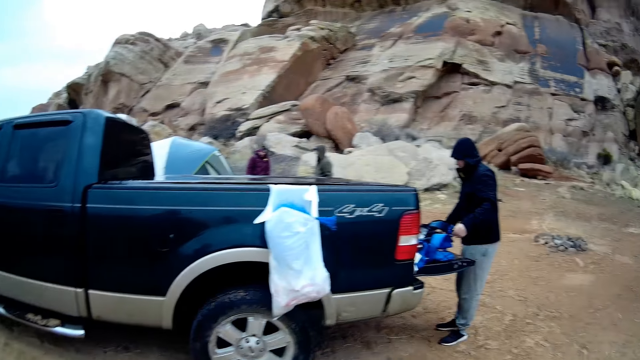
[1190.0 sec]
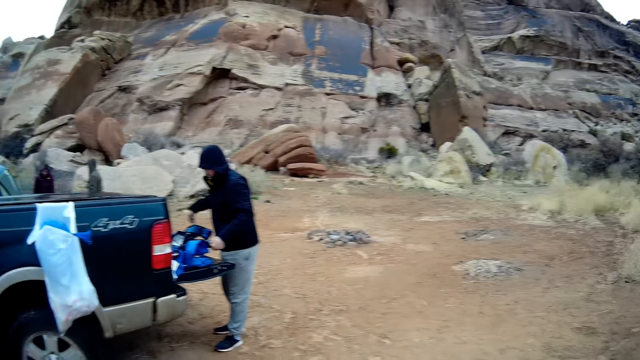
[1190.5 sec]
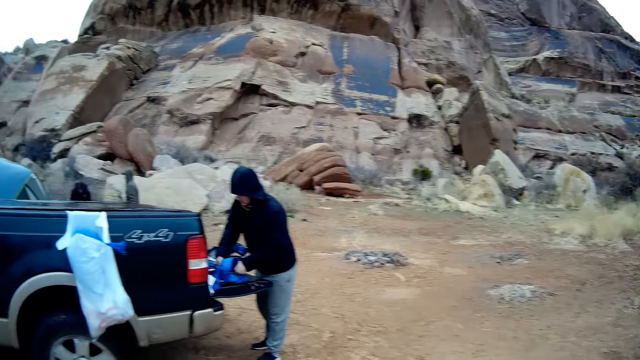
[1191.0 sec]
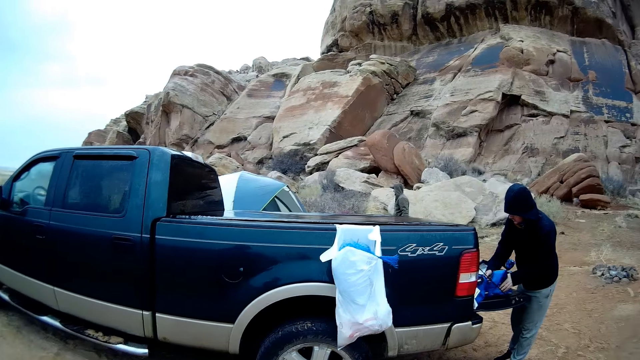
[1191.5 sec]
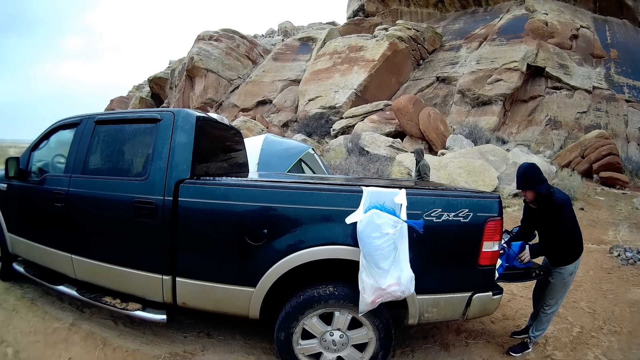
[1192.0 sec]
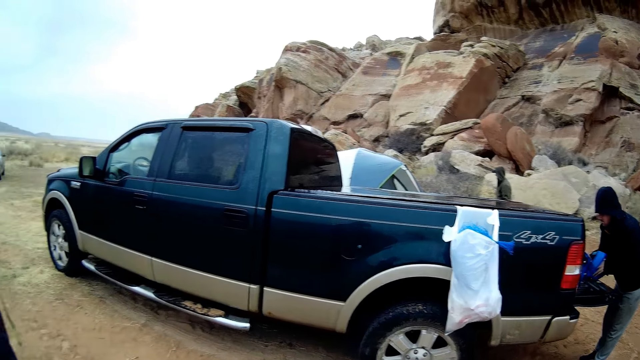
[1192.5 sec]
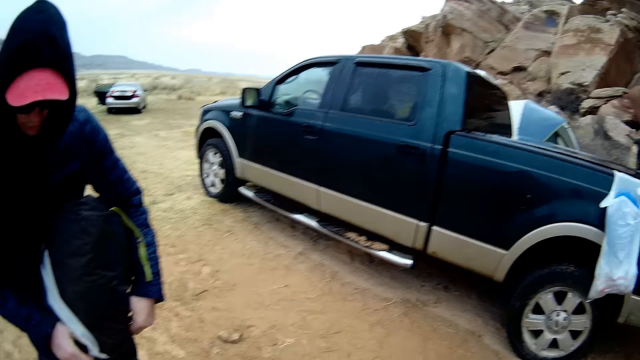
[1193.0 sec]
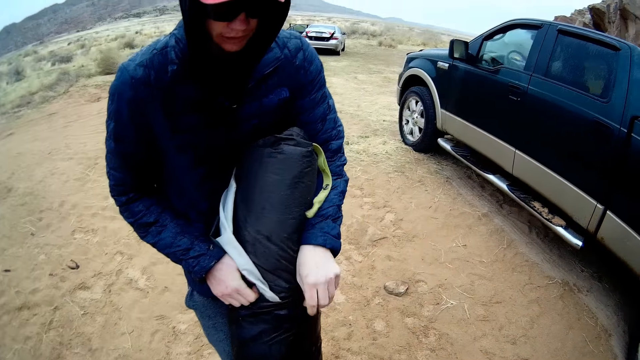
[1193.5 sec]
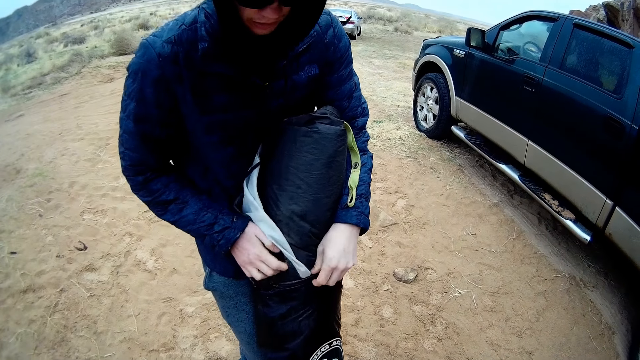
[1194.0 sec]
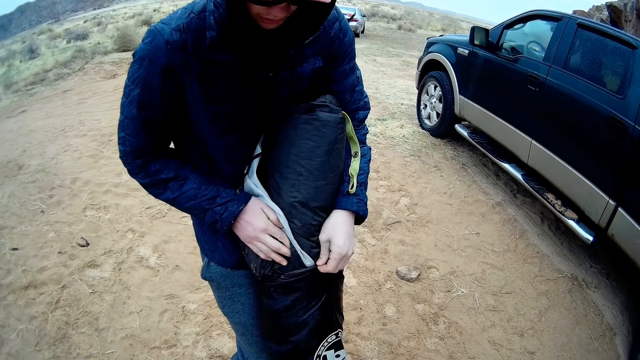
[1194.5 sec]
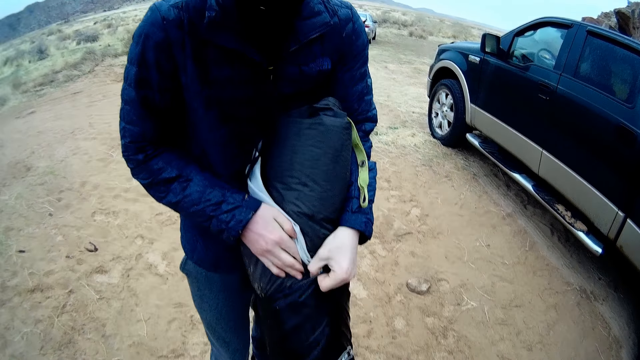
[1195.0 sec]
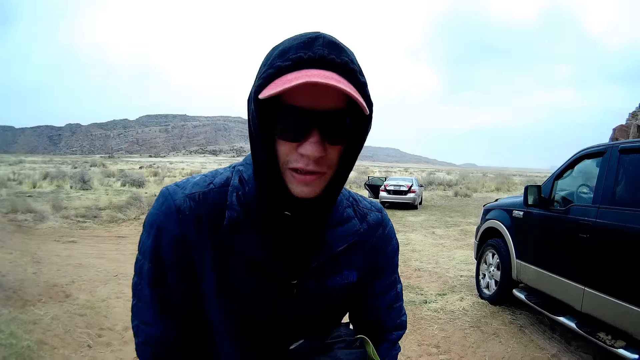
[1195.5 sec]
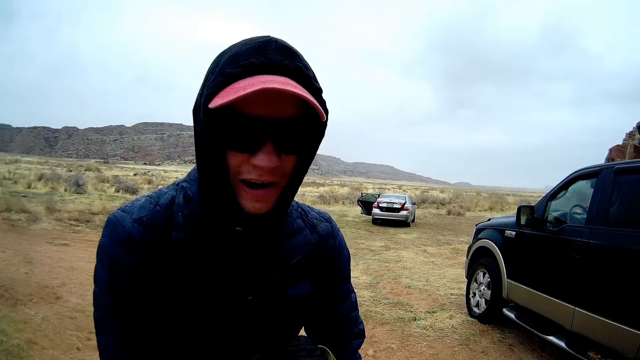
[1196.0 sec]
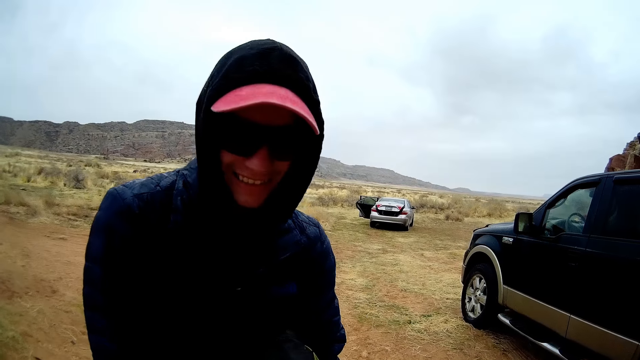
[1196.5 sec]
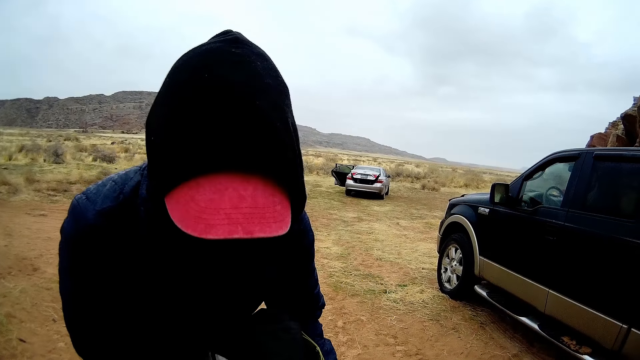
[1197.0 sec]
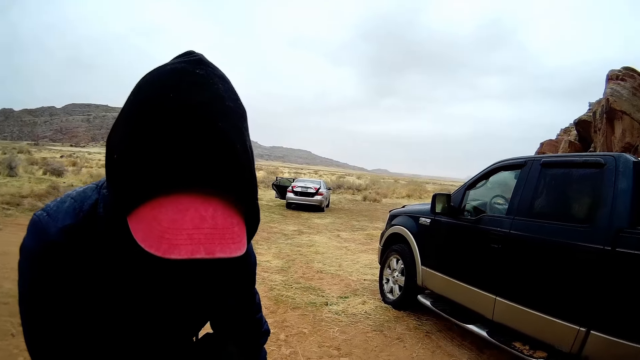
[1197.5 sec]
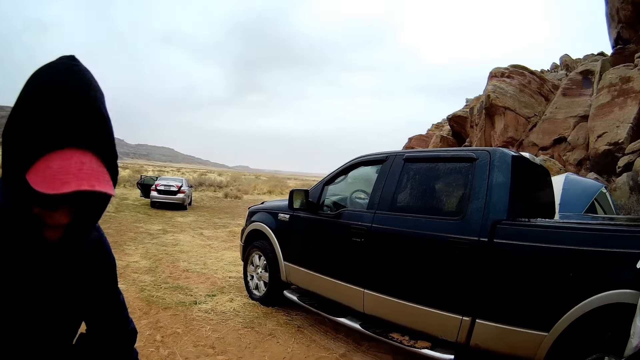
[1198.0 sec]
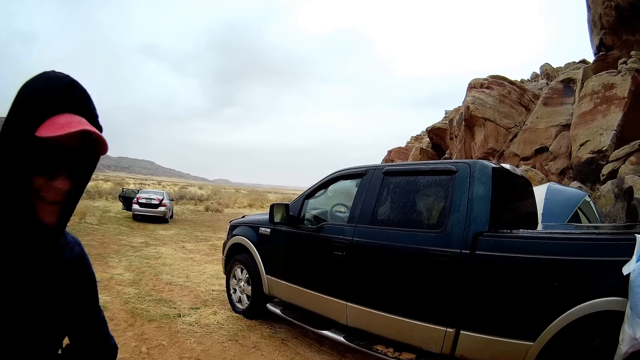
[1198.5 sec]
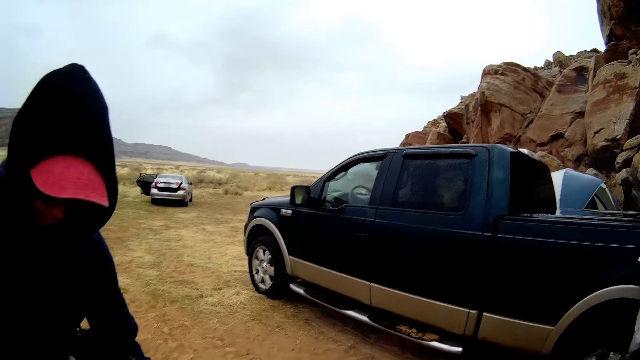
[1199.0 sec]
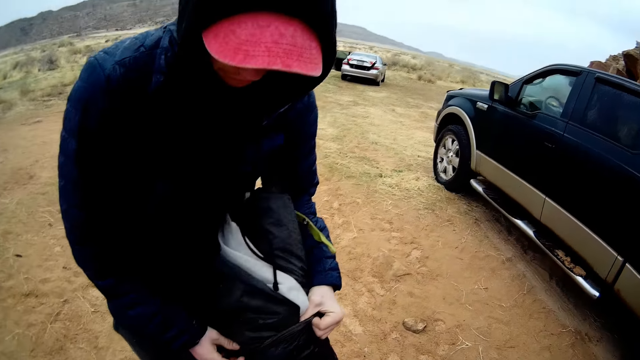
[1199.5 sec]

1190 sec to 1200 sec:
The camera wearer stares around. They stare at a man. The man talks to the camera wearer. The man looks at the net pole cot cover bag.

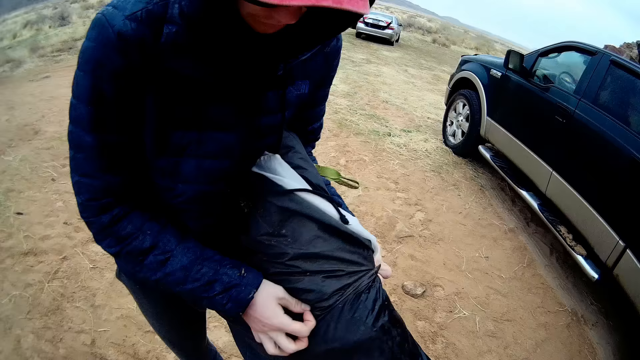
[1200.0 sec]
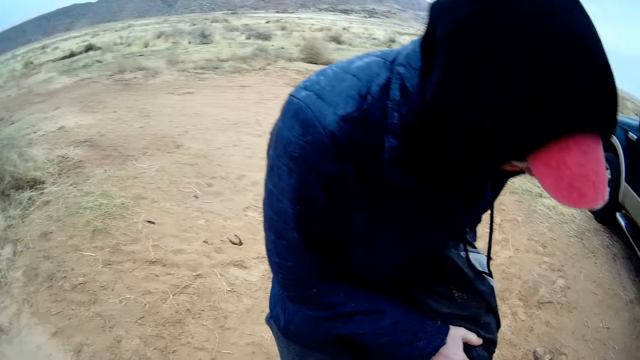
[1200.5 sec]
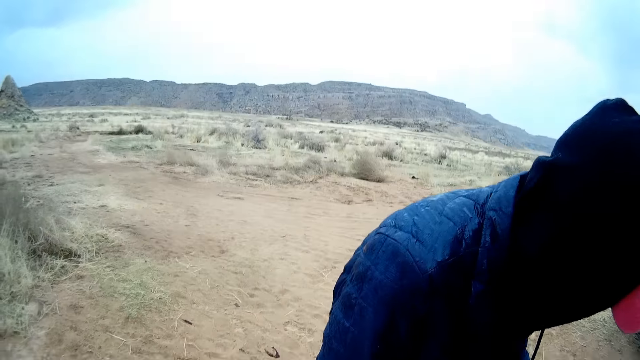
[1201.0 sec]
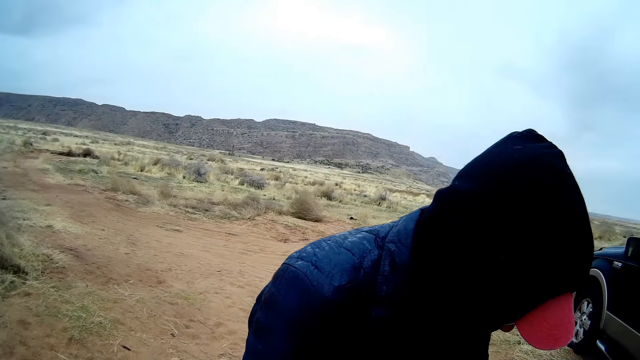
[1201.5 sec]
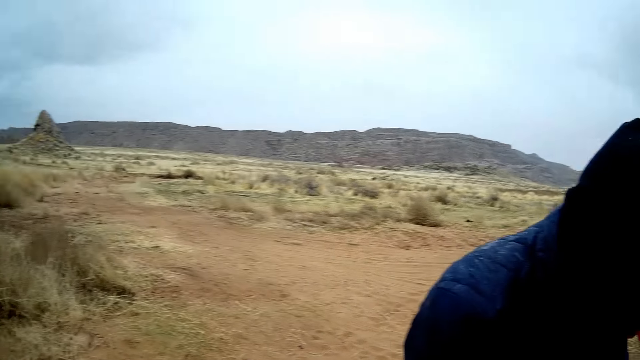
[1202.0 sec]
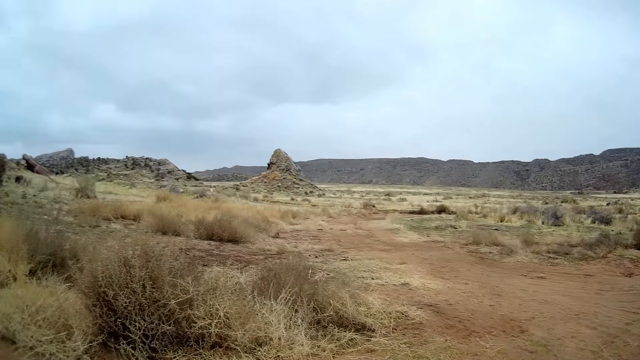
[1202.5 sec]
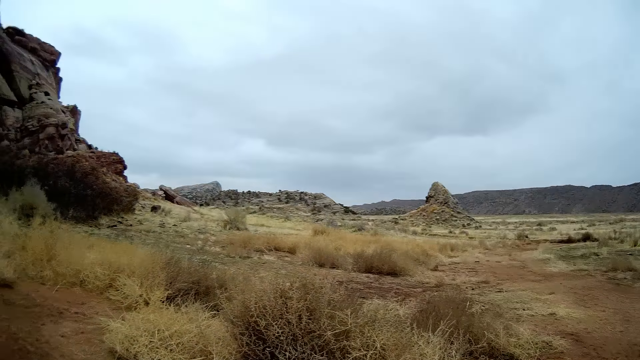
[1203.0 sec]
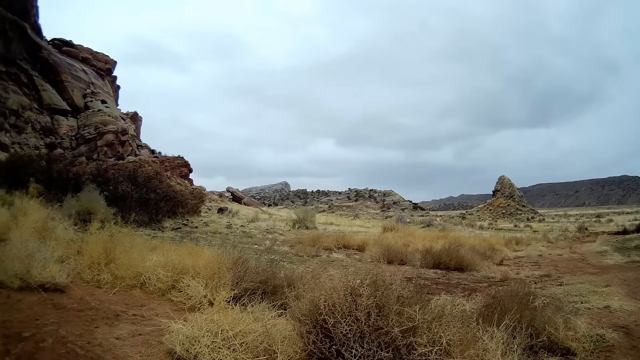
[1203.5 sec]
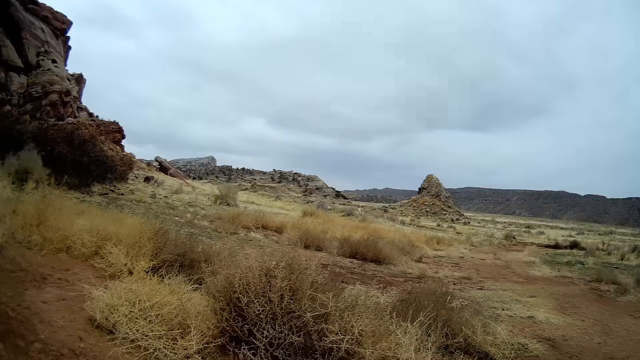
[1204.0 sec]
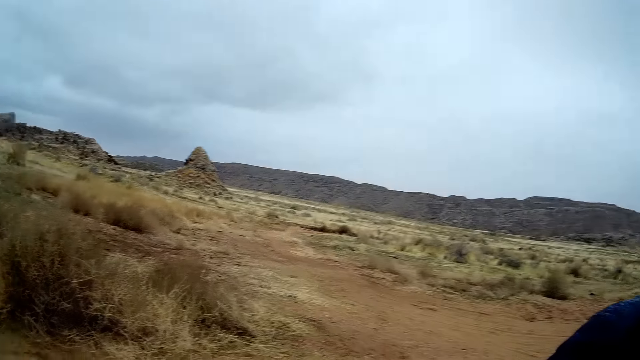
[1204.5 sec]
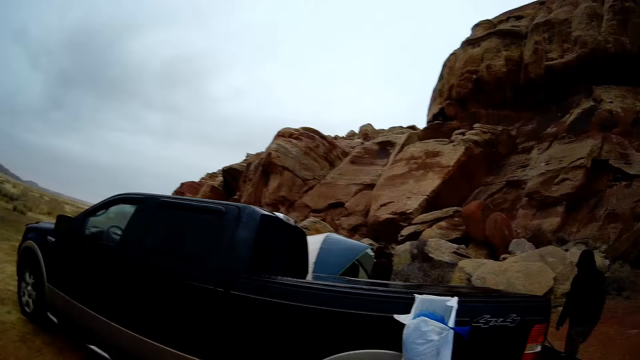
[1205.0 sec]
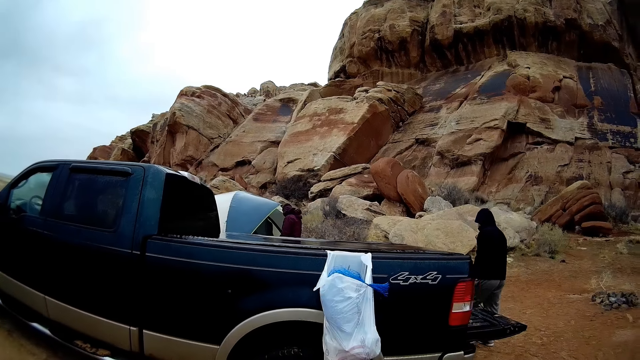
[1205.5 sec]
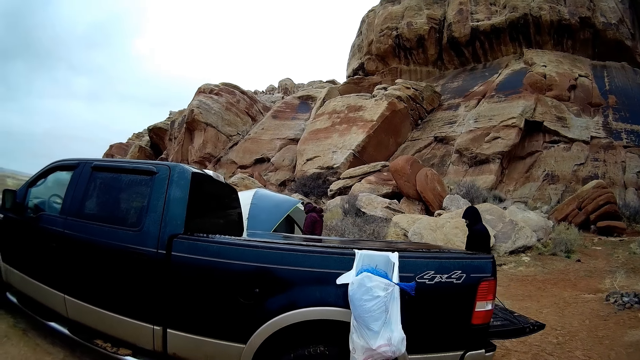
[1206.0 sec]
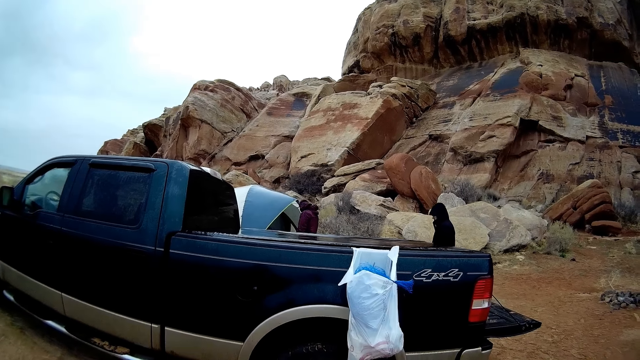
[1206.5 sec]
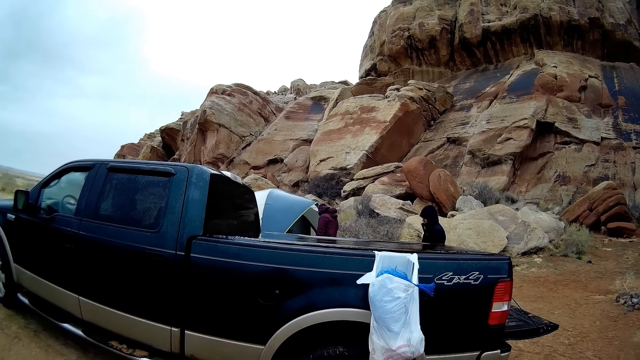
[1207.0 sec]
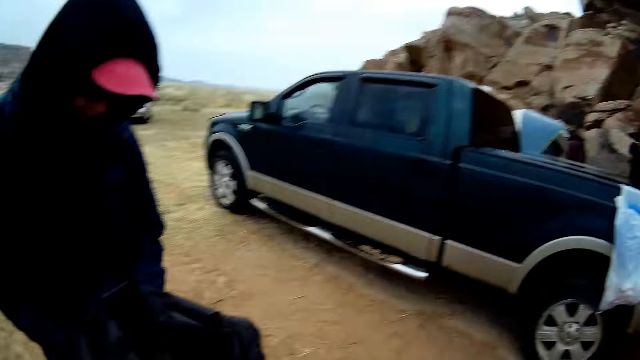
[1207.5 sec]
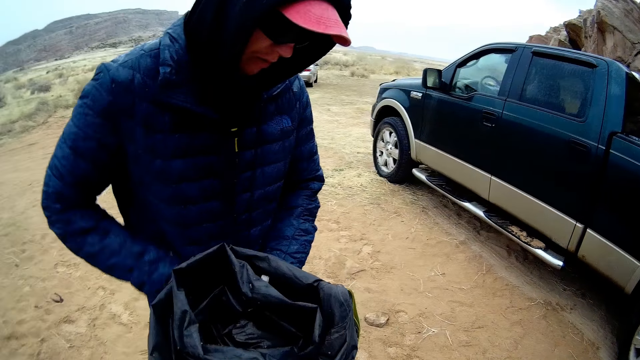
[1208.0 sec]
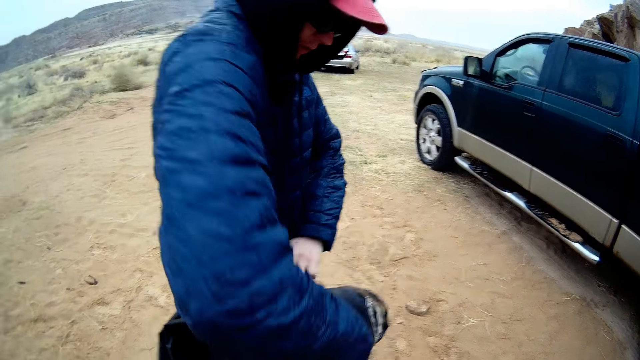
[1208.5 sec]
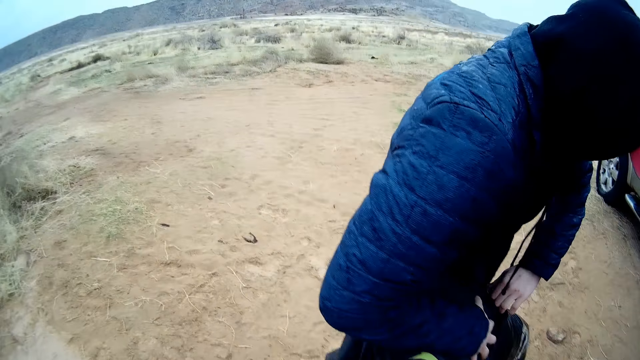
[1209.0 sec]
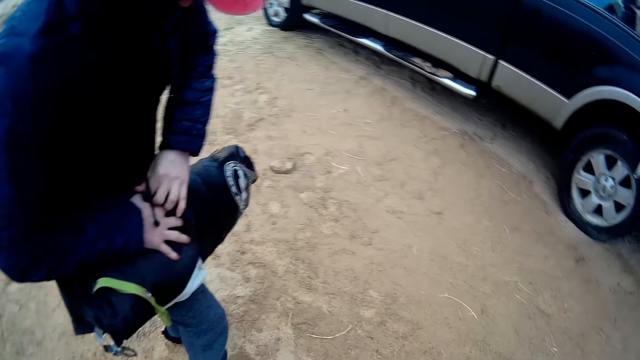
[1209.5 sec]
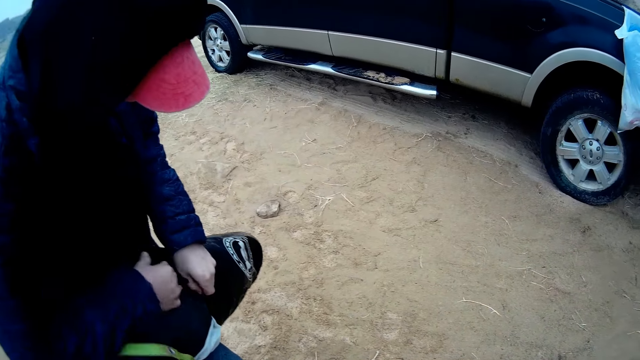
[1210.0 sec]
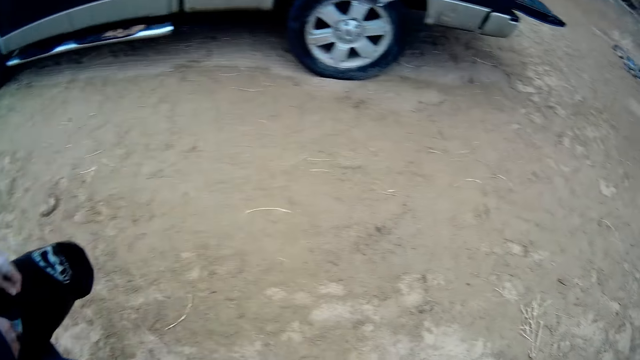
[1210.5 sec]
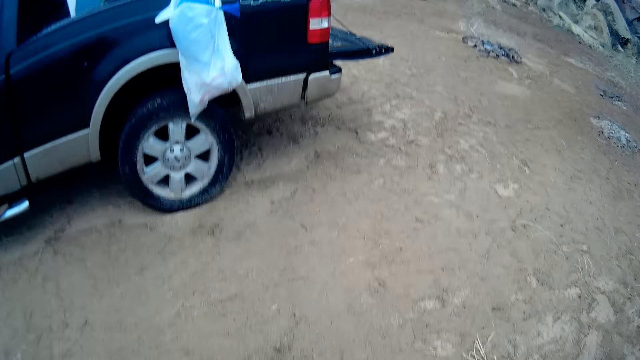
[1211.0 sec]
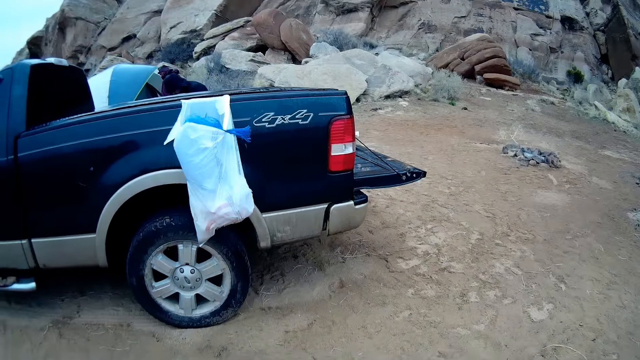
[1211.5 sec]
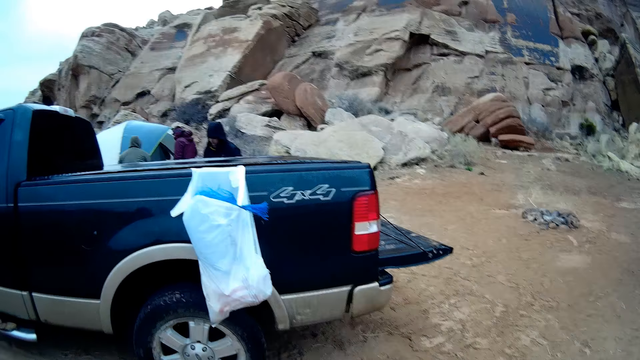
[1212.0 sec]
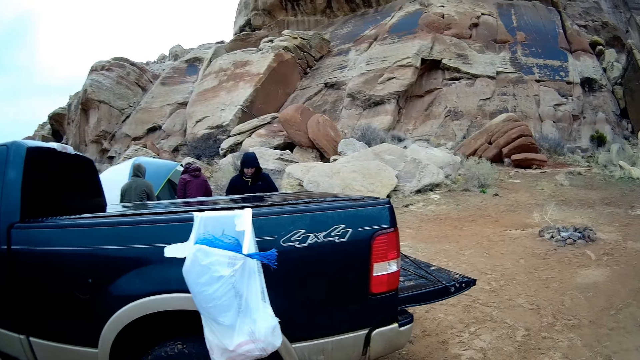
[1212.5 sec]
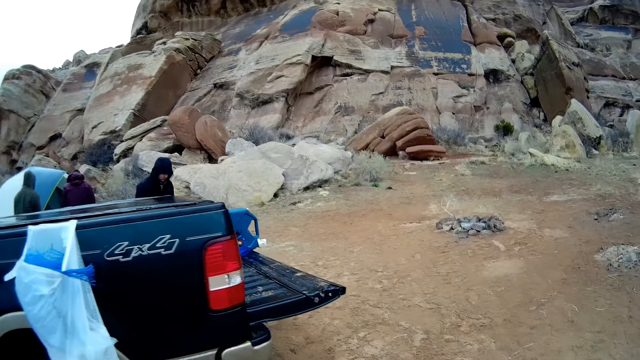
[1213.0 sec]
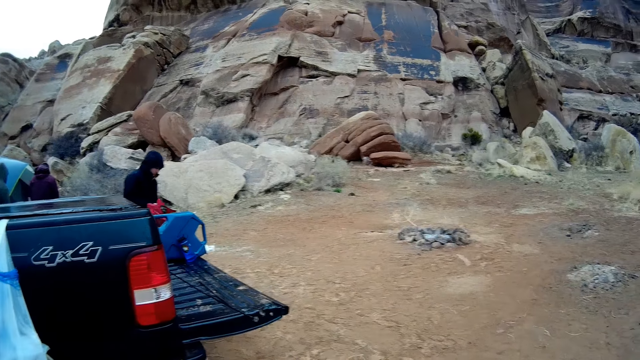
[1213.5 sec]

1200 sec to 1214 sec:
The camera wearer looks around. They stare at the truck. They stare around. A person holds the net pole cot cover bag with both hands. The camera wearer stares around and walks towards the truck.
